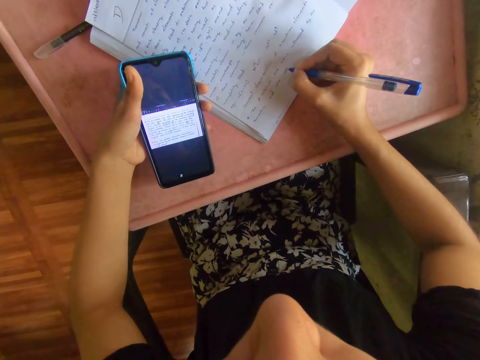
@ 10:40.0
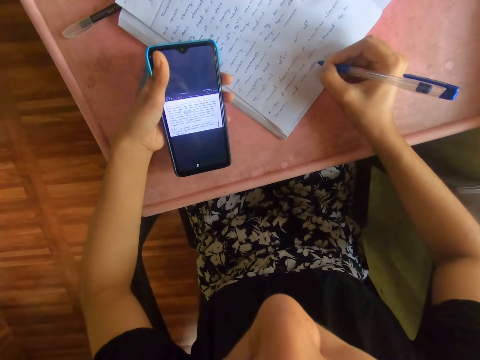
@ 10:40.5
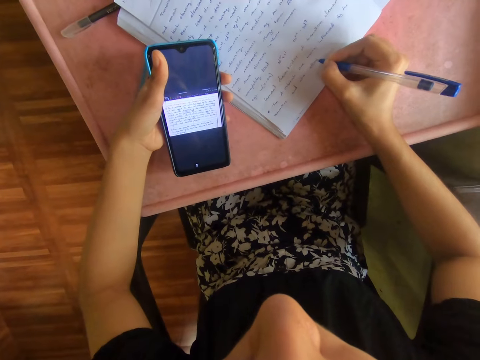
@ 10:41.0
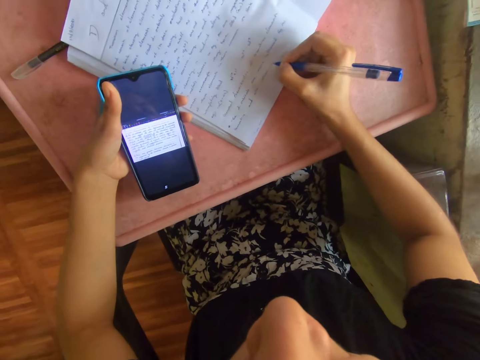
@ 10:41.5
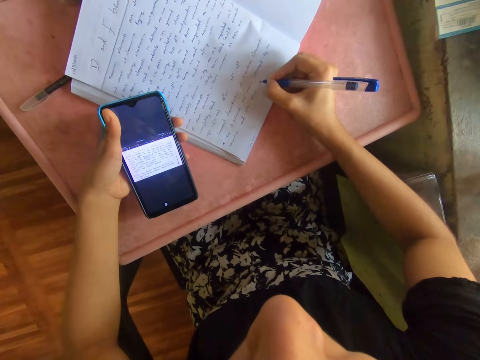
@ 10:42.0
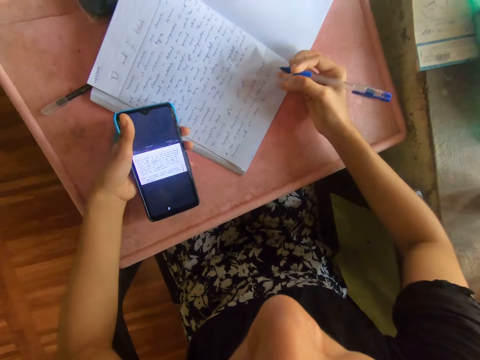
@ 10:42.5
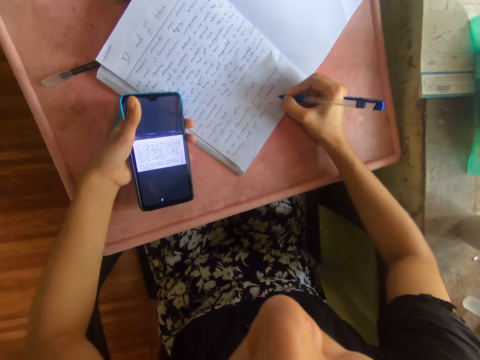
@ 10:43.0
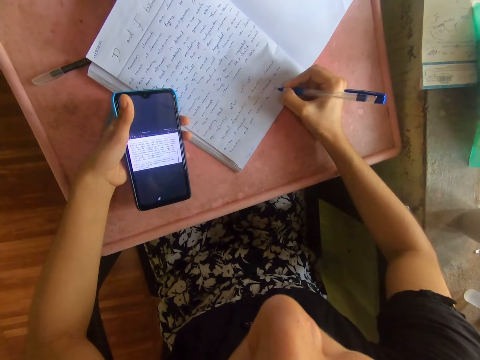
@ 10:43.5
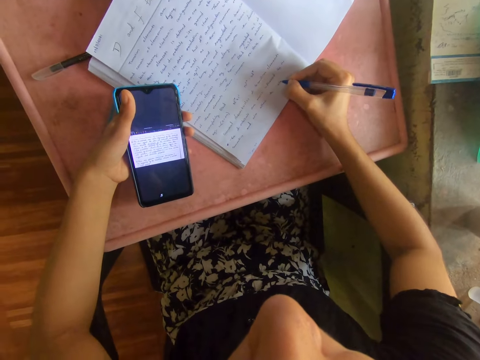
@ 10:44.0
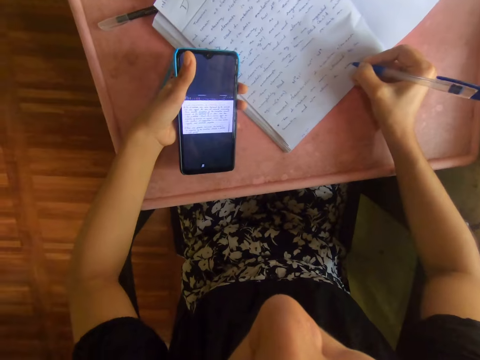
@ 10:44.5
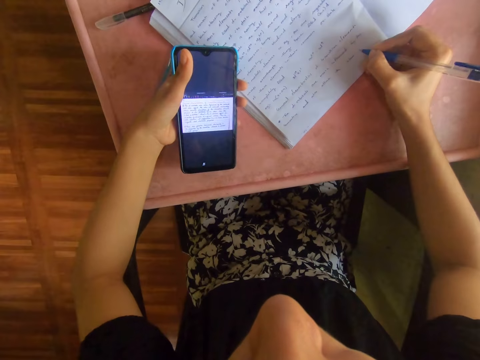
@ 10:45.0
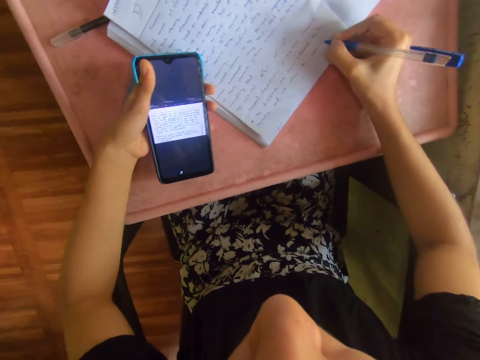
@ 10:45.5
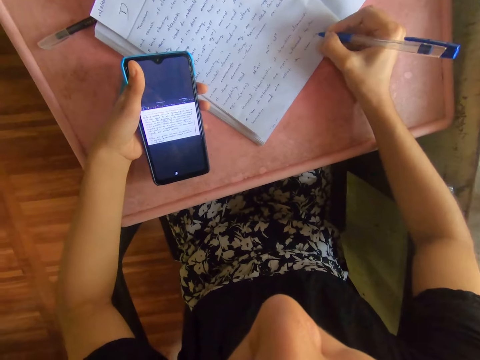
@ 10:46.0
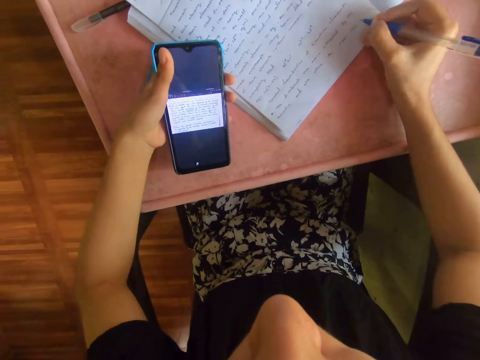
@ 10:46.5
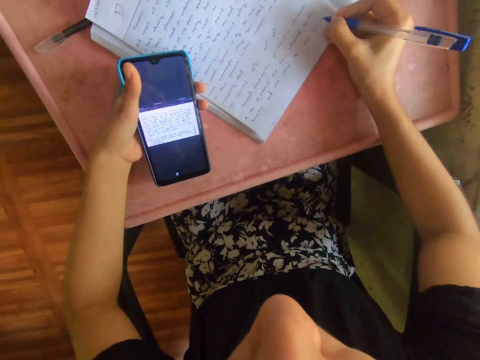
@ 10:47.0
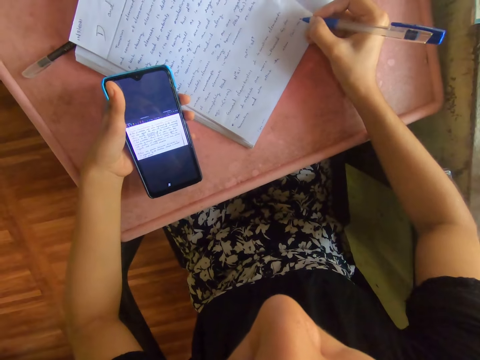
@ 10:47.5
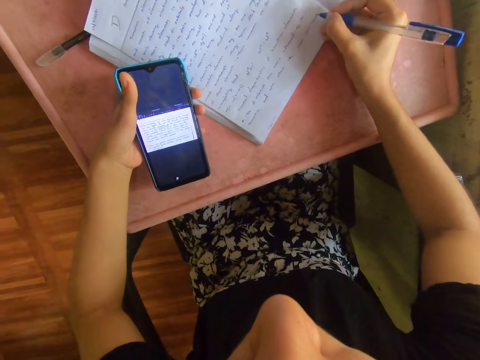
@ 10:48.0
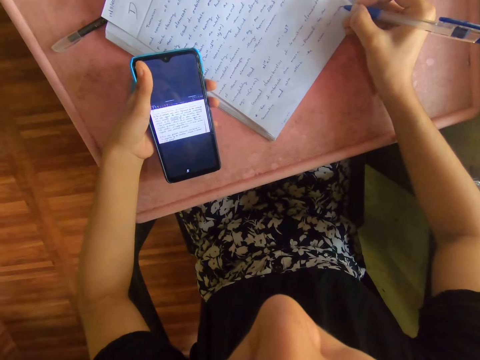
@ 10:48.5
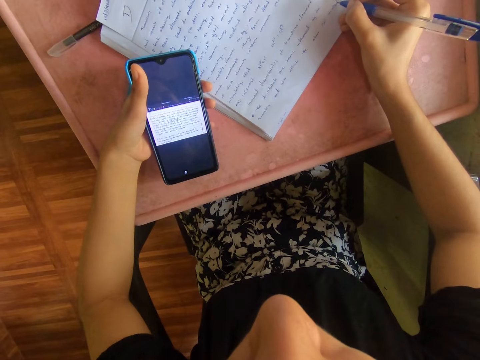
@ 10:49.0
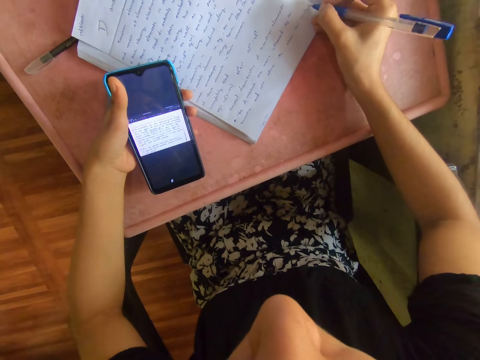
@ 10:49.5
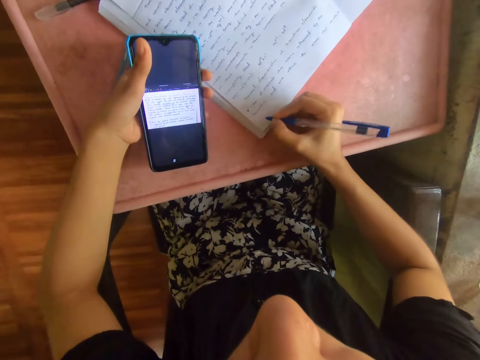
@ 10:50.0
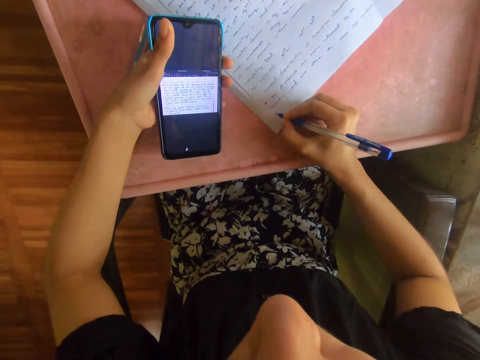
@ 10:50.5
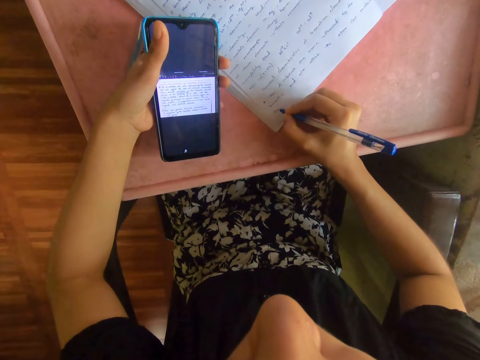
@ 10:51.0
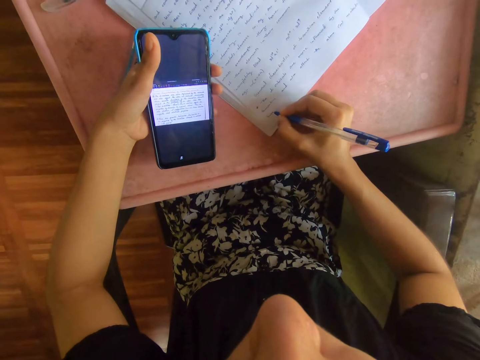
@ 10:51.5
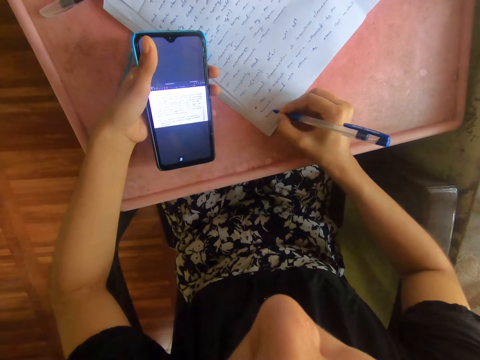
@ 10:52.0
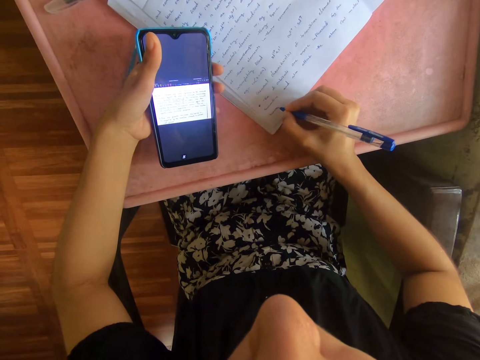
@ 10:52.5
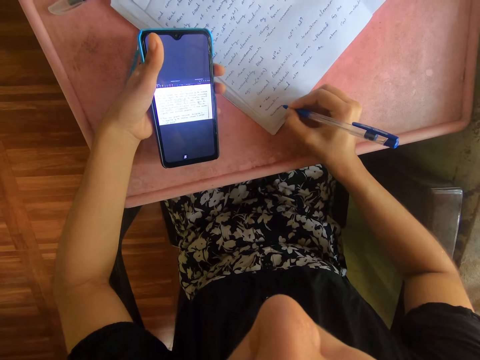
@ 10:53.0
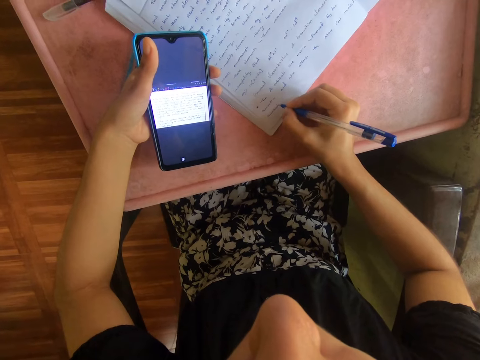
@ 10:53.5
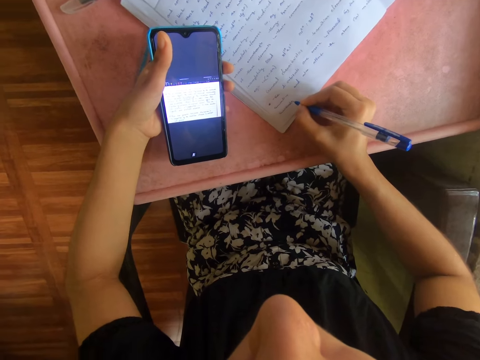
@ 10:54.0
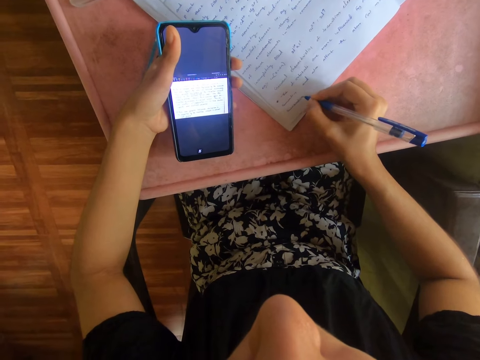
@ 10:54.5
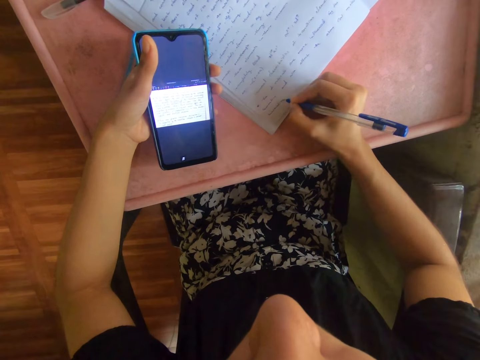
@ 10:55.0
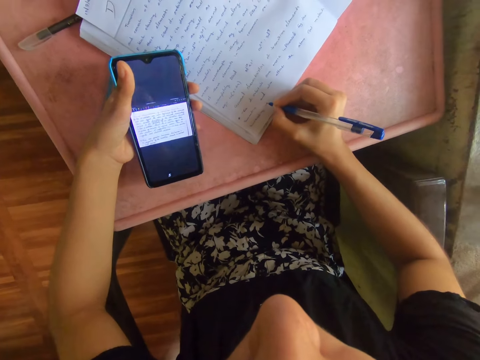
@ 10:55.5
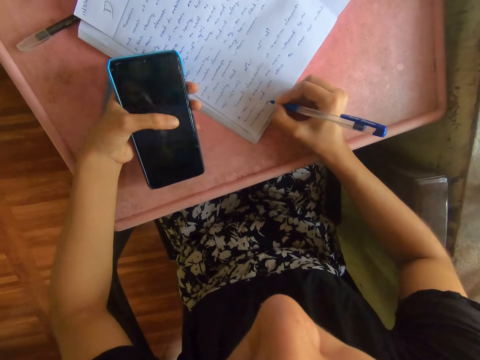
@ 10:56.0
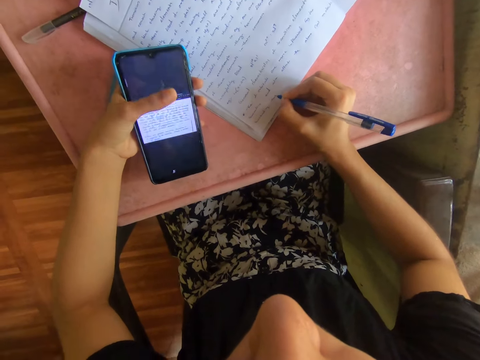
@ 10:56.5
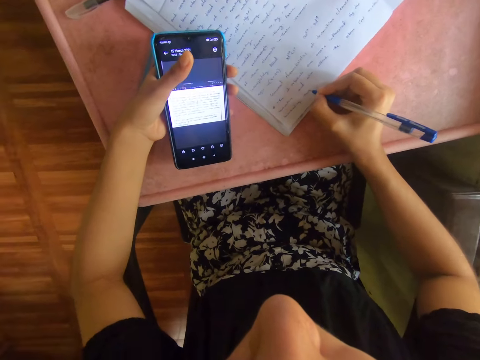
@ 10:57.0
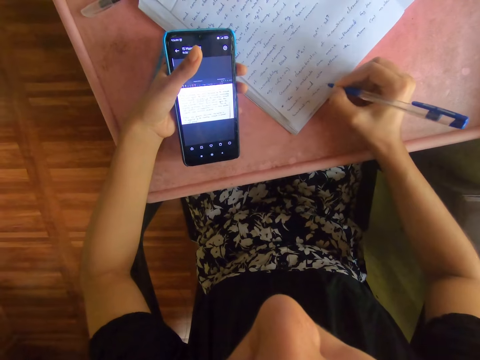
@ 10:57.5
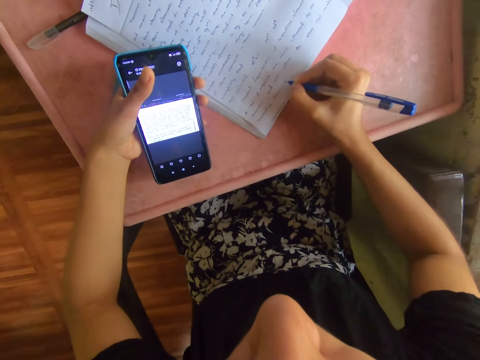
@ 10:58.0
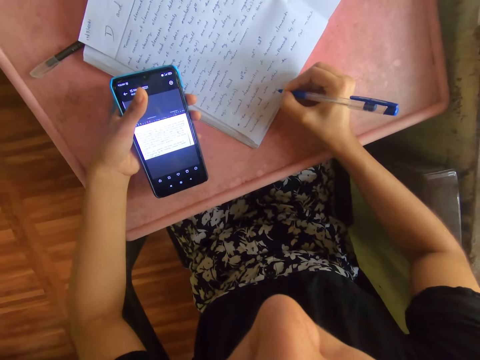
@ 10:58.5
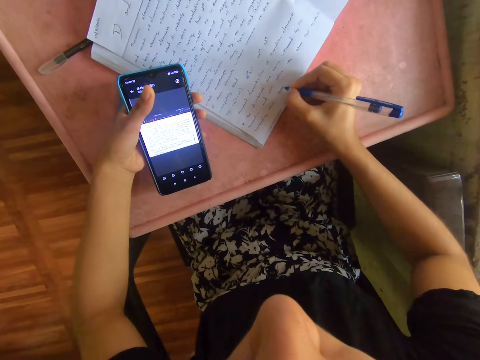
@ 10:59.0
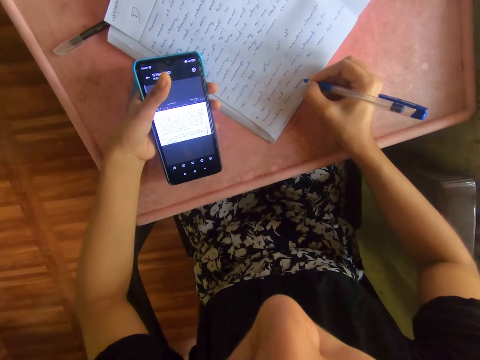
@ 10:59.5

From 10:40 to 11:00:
The camera wearer adjusts her right hand on the table. She writes on the book on the table with the blue pen in her right hand. She operates the phone with her left hand.

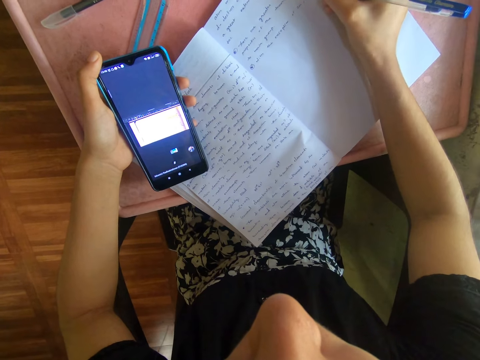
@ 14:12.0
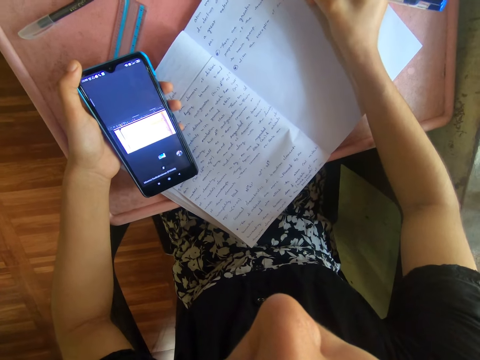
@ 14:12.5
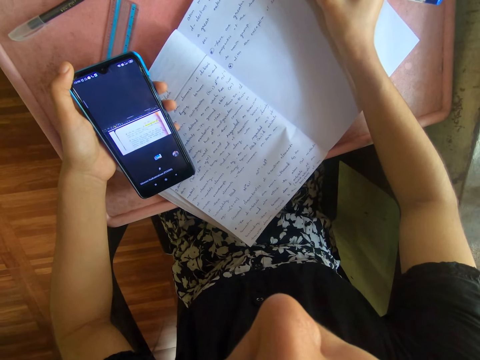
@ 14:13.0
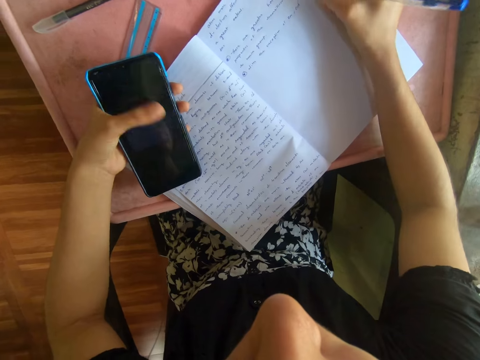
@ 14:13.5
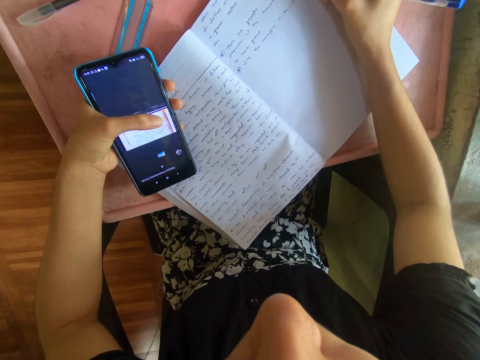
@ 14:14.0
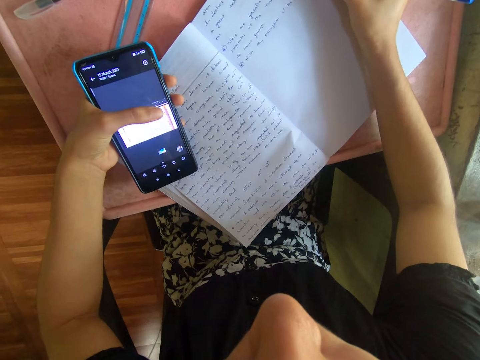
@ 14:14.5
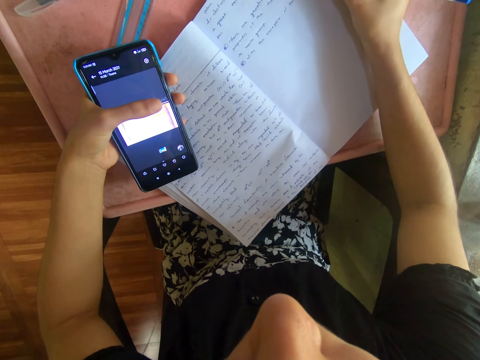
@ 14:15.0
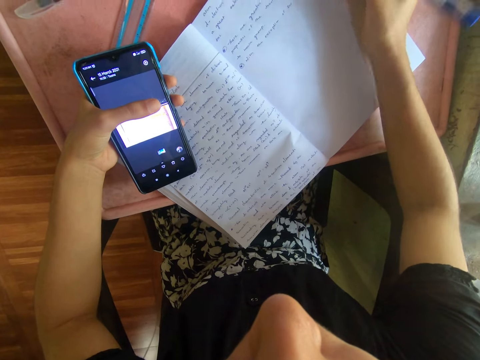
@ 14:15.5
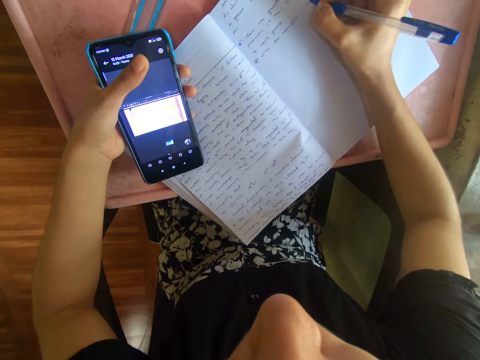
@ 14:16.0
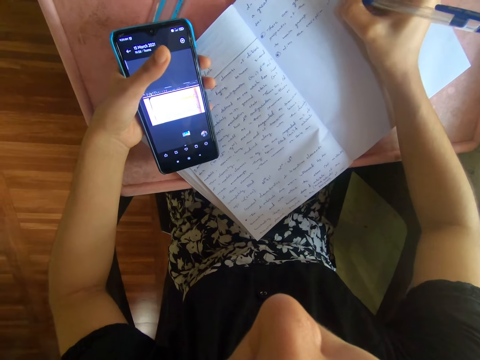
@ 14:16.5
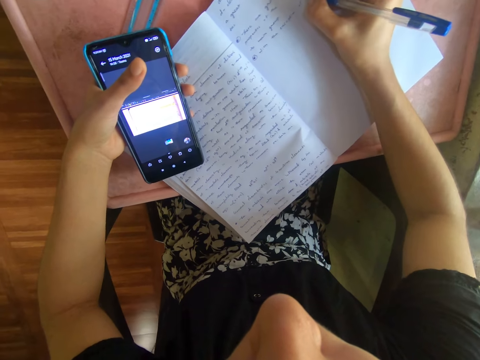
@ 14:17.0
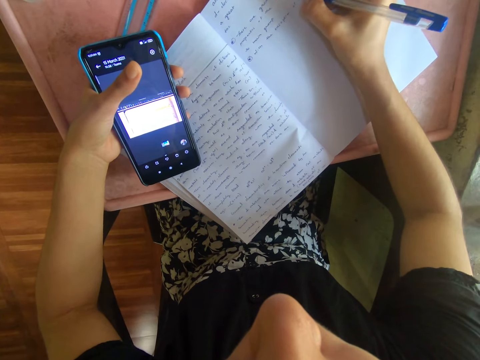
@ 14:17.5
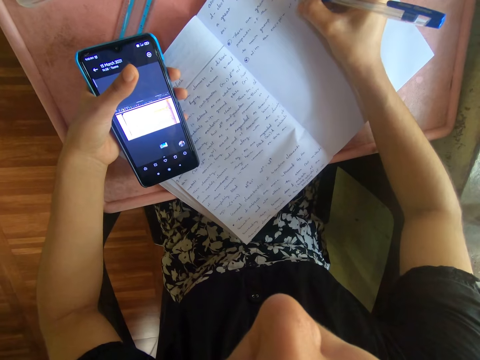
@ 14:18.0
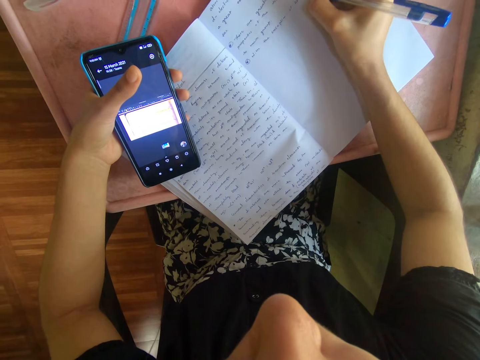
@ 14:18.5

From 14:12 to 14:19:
The camera wearer operates the phone with her left thumb.
